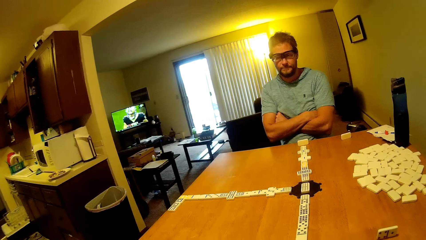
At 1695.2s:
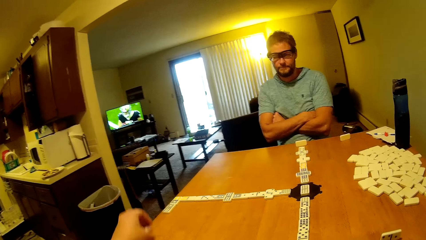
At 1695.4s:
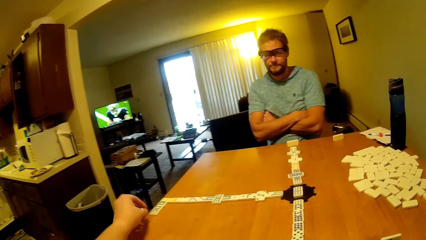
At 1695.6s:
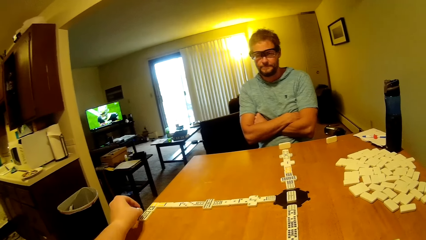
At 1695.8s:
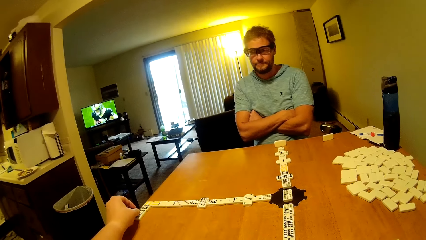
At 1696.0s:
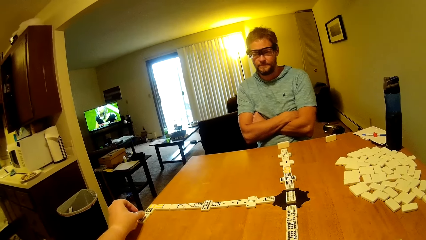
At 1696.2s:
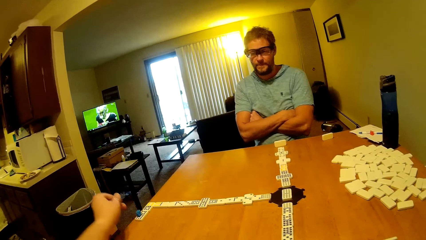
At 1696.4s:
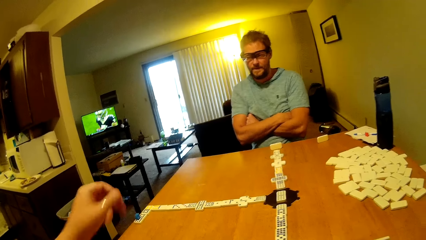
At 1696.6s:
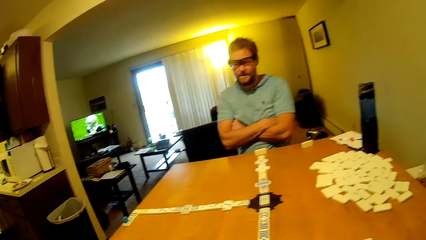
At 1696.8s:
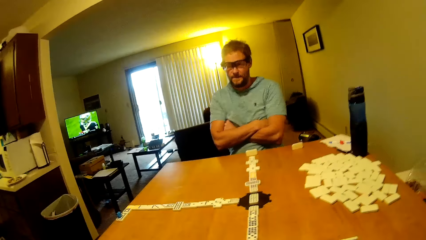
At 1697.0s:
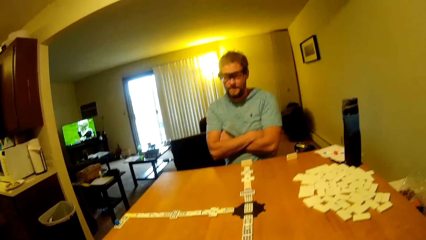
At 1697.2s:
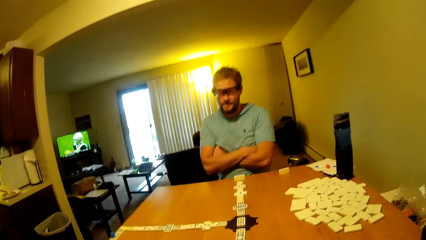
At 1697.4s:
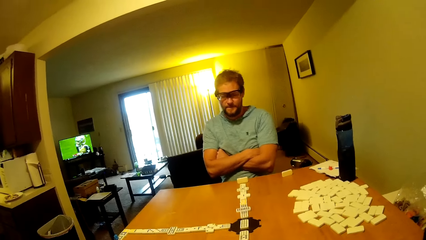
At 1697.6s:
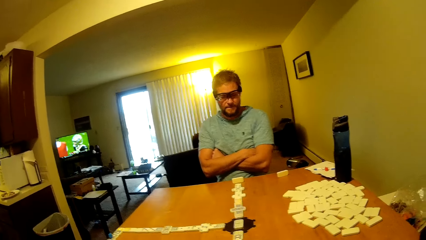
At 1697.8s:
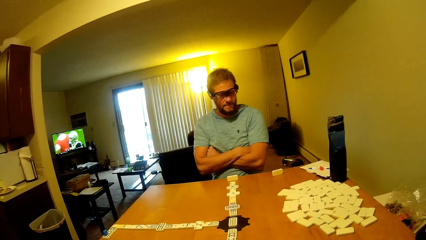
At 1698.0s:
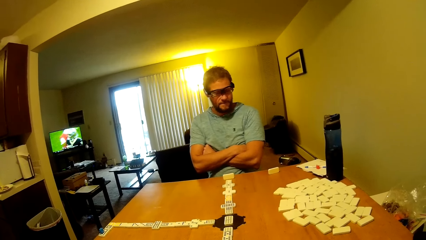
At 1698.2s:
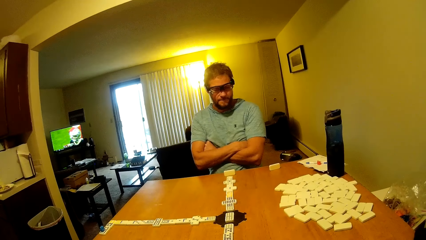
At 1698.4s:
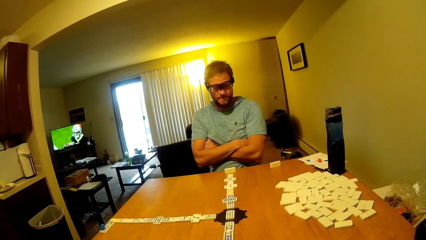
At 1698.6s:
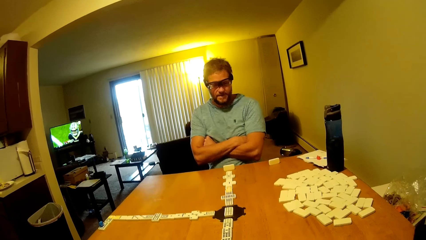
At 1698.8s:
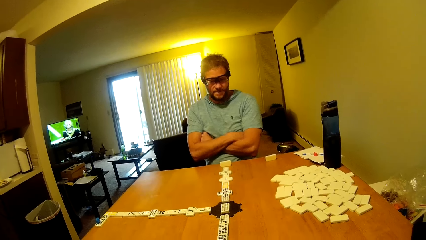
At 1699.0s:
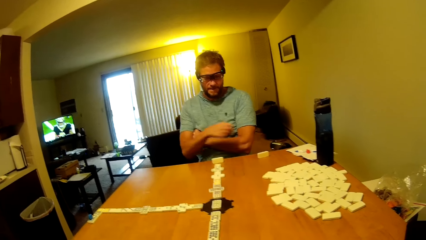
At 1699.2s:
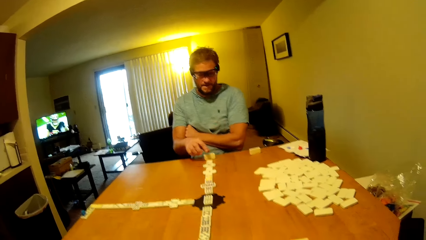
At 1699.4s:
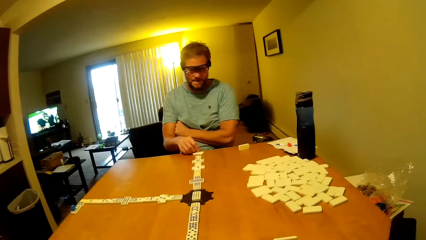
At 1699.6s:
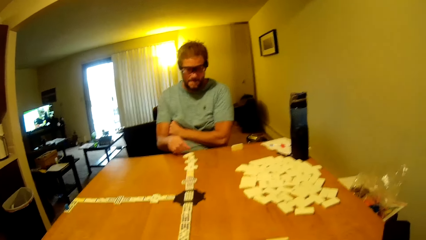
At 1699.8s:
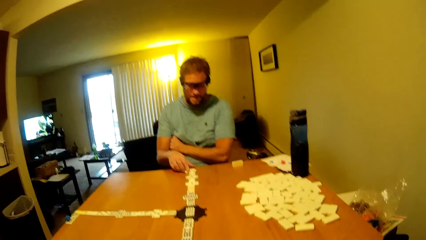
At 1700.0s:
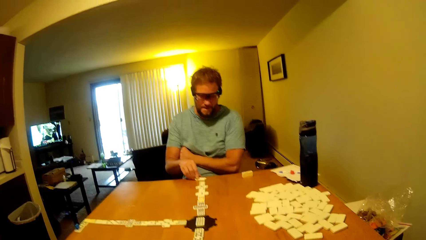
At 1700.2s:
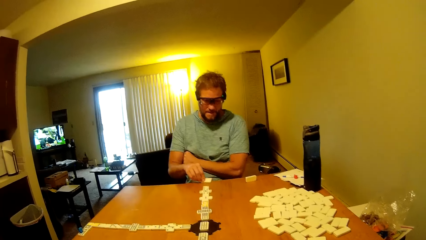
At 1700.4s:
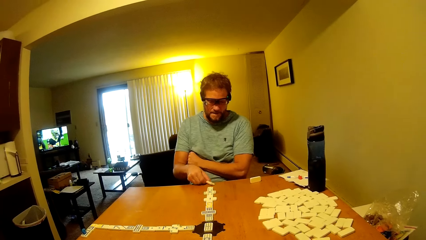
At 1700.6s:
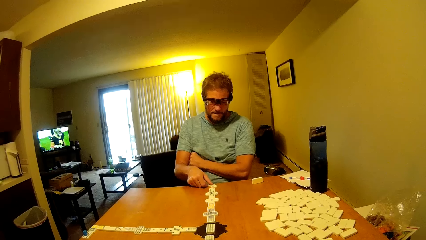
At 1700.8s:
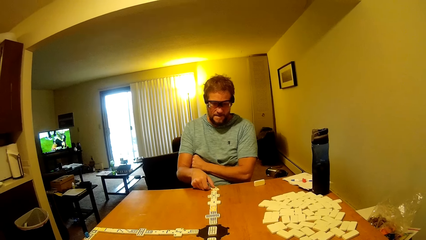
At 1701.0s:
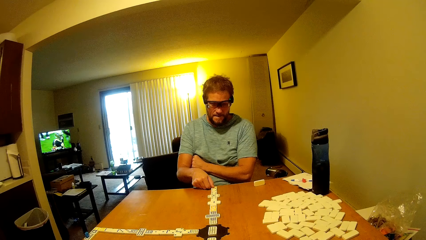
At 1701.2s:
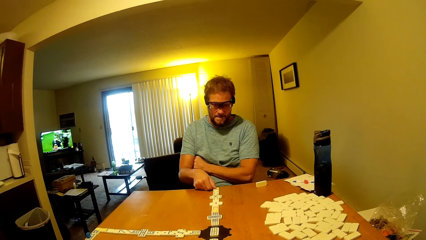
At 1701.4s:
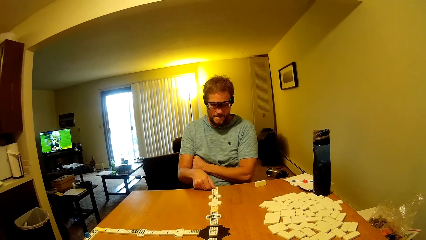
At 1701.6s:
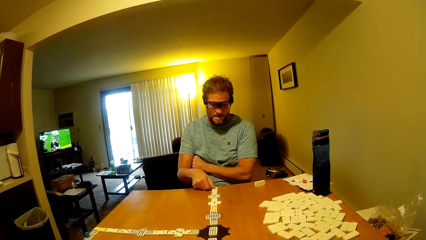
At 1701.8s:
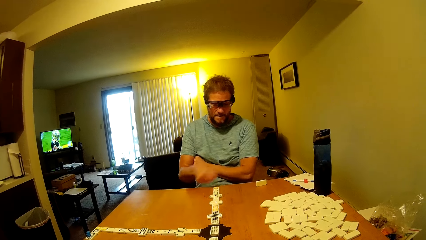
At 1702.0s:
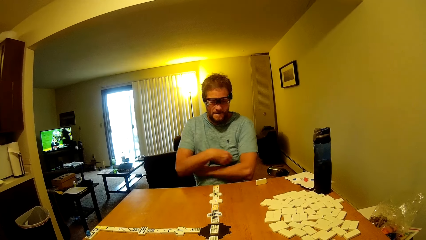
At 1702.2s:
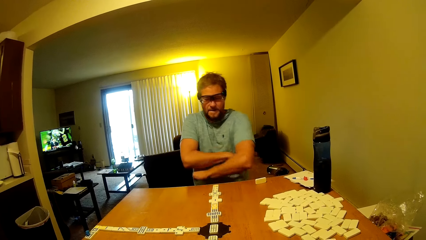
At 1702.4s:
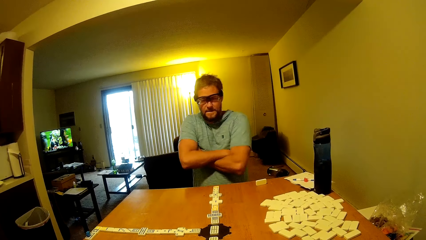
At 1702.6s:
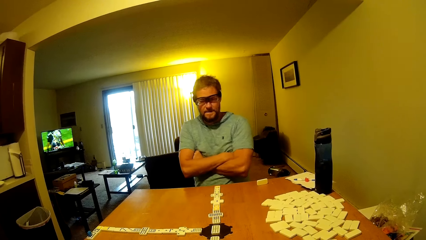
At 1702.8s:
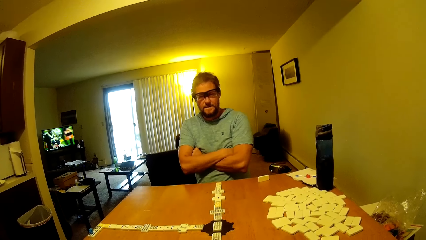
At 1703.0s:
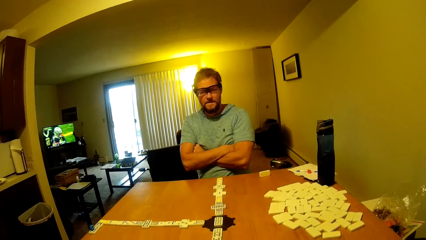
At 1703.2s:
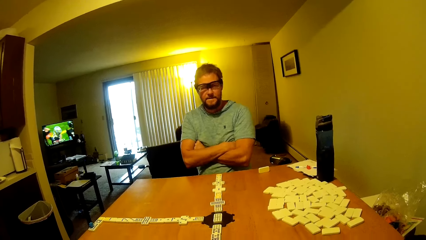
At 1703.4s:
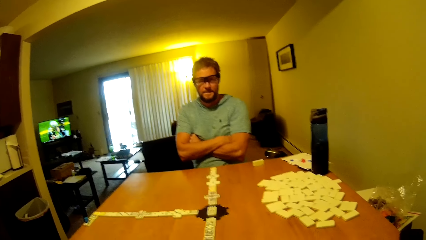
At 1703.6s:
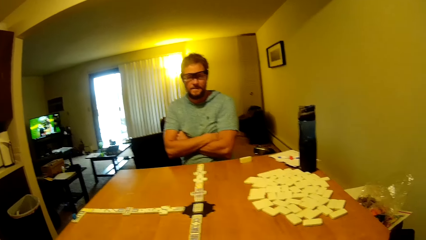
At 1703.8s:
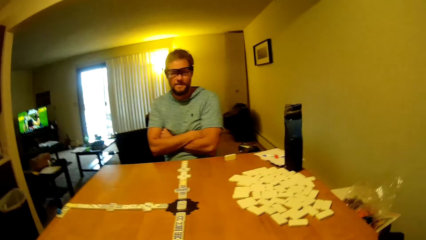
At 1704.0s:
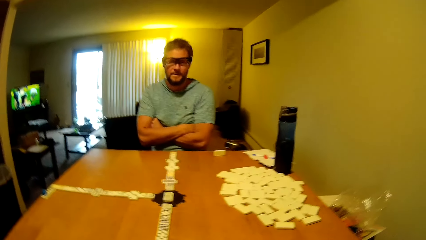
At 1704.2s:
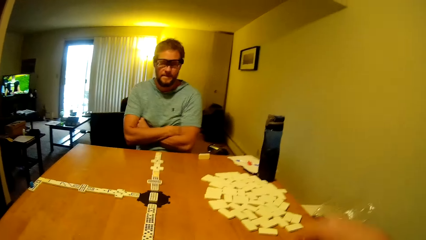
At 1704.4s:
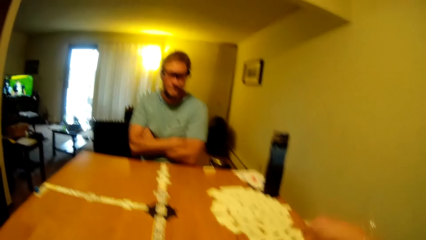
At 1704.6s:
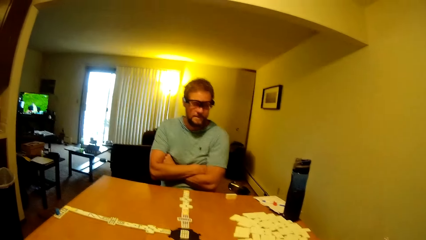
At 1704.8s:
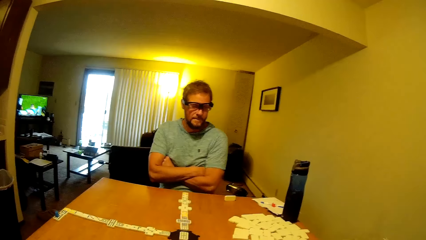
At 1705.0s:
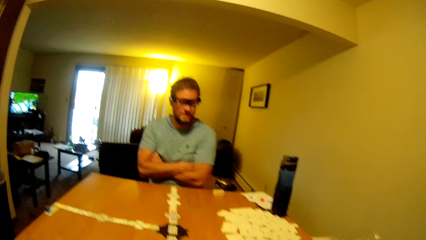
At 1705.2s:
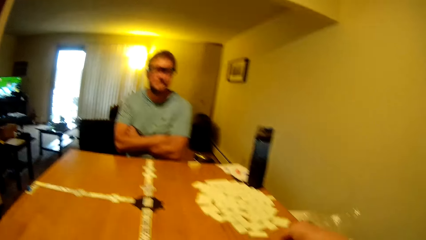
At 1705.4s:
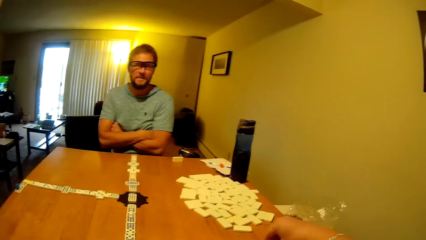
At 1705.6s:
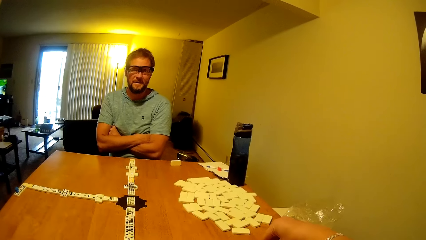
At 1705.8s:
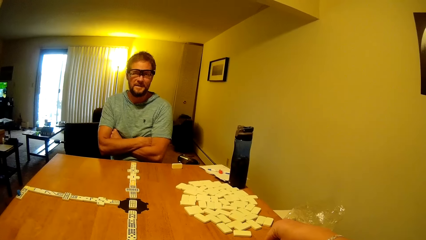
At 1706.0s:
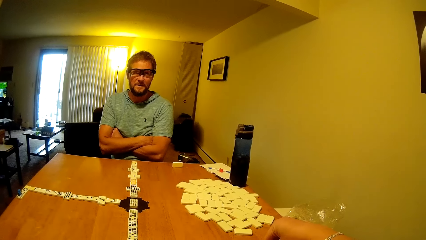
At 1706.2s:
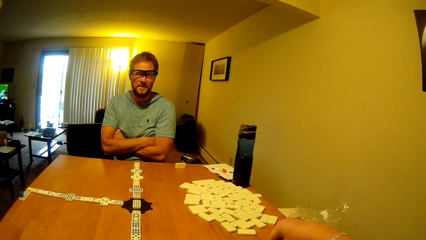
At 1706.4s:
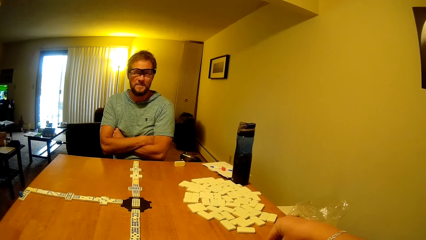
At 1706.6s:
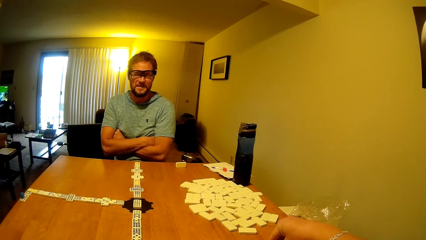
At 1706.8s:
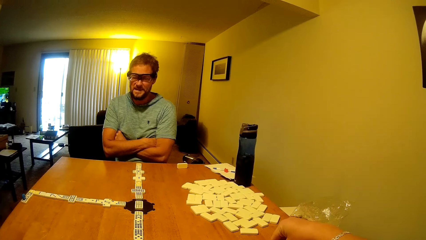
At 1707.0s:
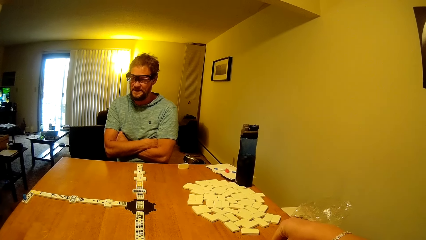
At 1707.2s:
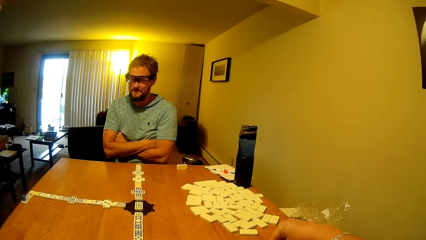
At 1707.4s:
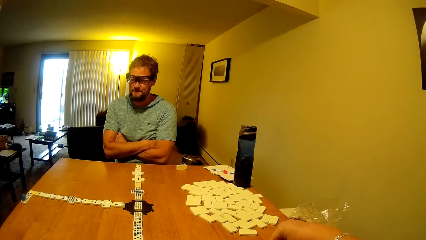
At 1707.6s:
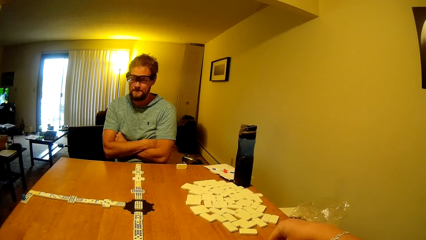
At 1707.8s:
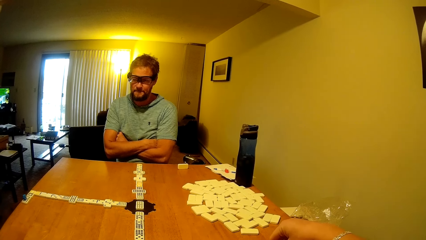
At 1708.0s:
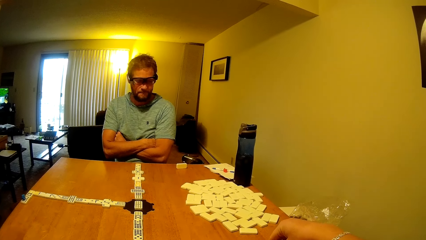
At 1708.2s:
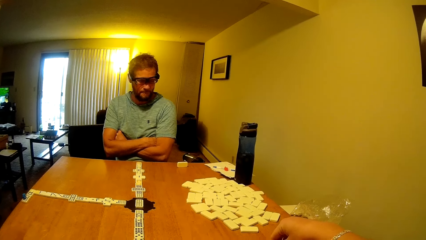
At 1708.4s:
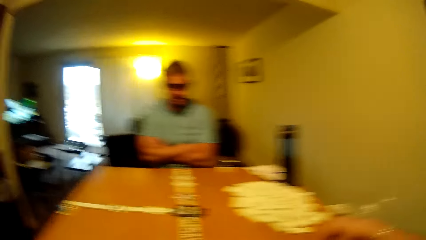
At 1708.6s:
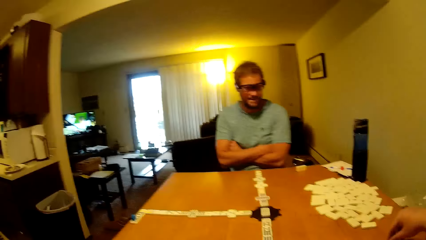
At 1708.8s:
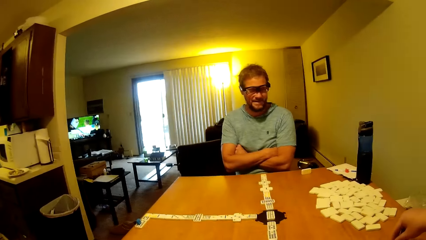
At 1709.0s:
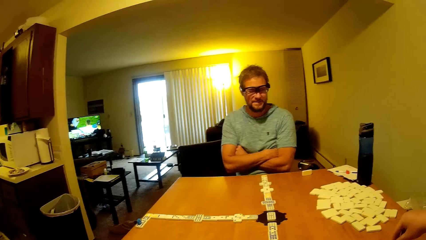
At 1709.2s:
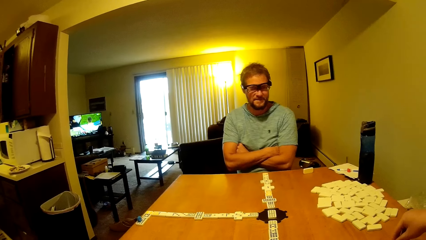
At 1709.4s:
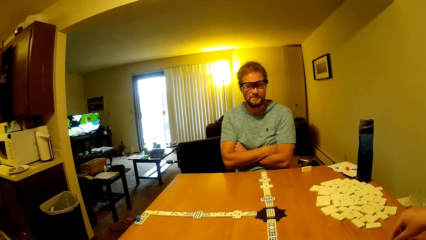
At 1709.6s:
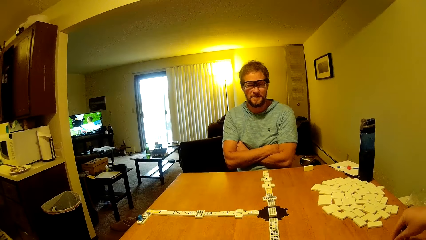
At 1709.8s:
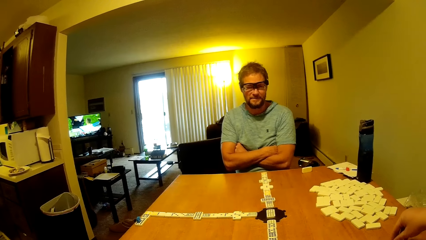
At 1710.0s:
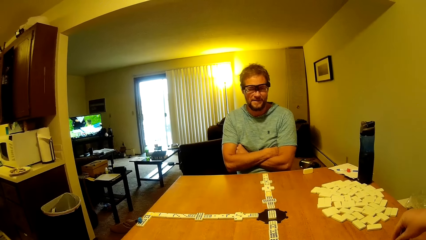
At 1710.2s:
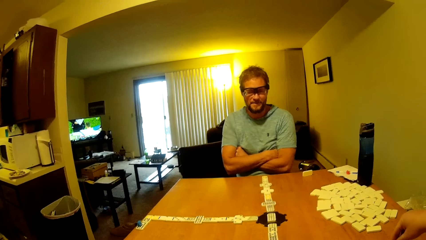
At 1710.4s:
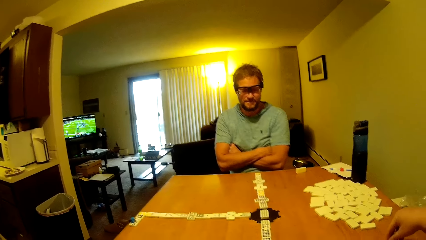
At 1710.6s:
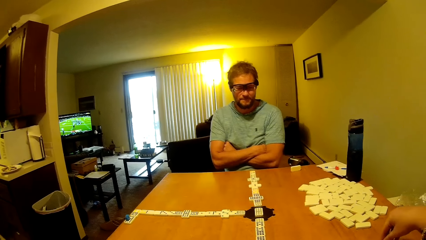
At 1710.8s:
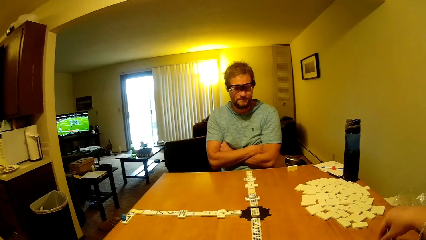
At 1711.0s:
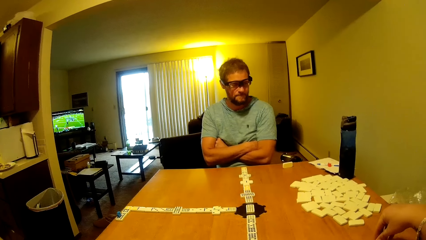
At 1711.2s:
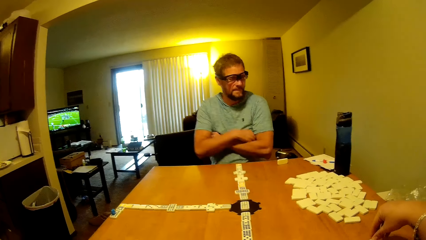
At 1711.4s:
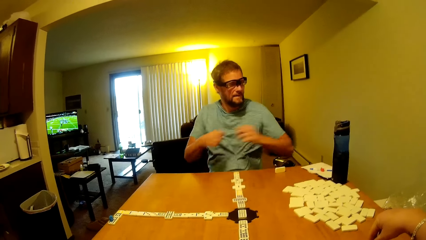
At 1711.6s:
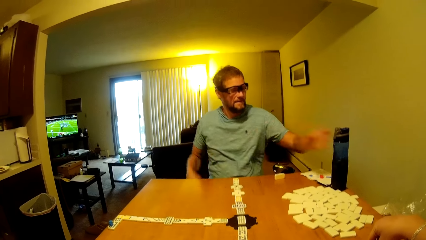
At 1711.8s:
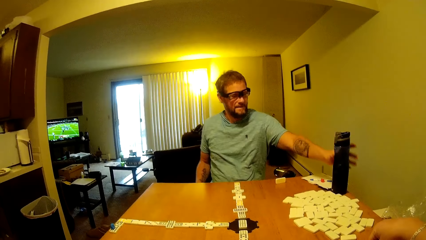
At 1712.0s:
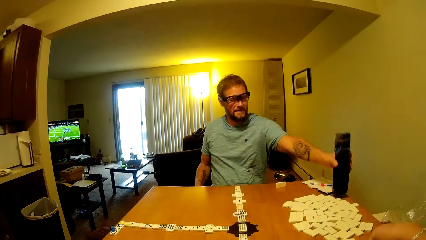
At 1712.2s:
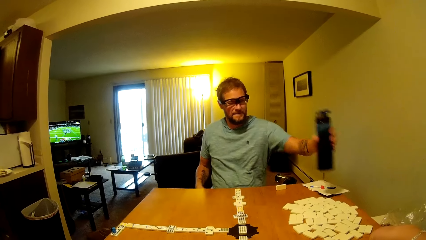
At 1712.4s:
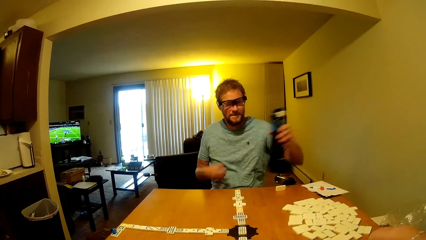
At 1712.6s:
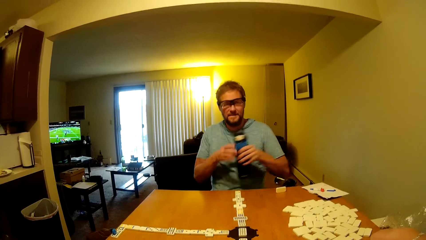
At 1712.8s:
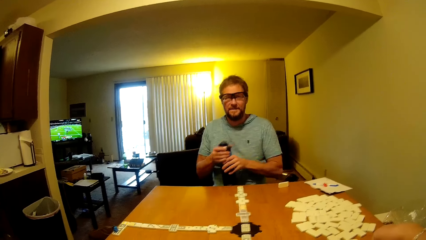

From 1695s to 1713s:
The camera wearer plays a dominoes piece. A man places a word board on the table. The man folds the hands together. The man plays a dominoes piece. The camera wearer picks the word board from the table. They talk to the man. They touch on a dominoes piece. The man picks a bottle of something.
